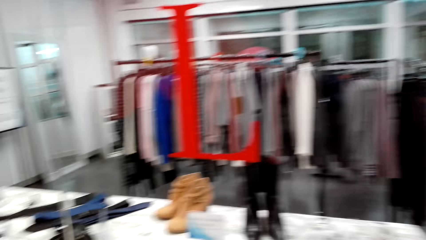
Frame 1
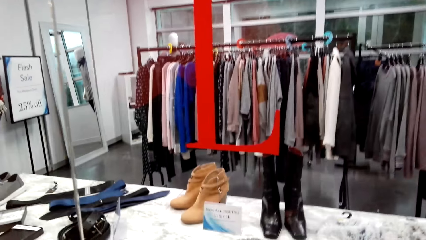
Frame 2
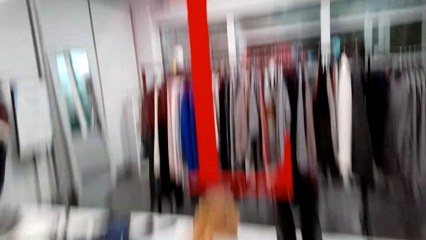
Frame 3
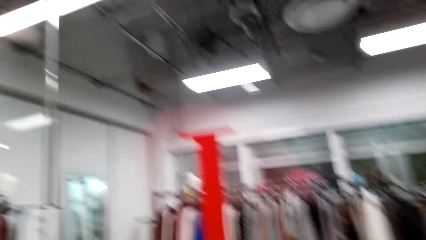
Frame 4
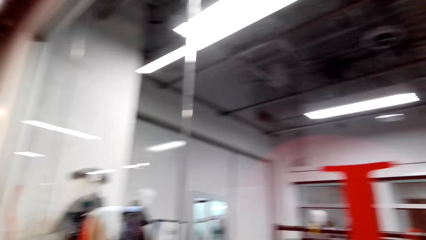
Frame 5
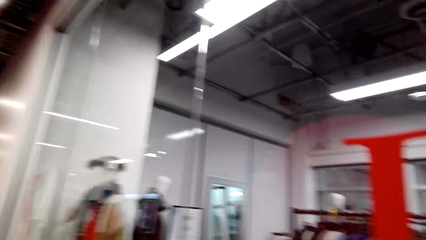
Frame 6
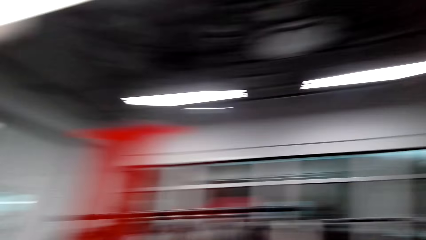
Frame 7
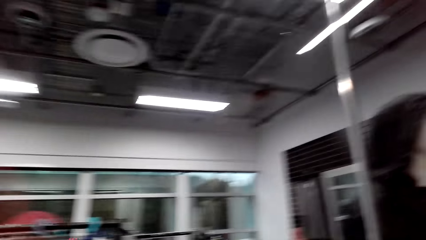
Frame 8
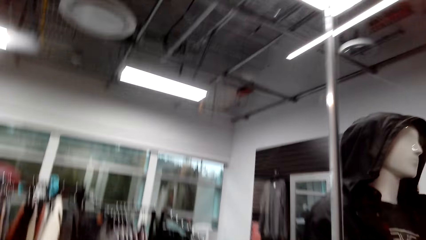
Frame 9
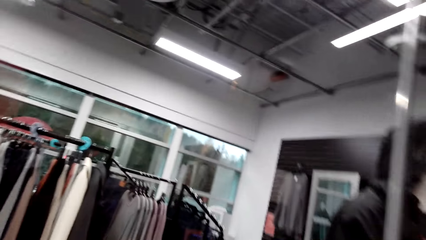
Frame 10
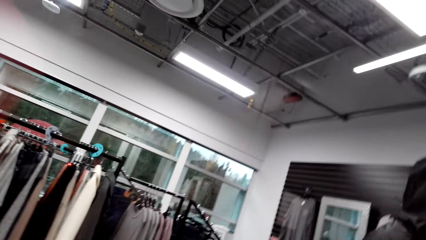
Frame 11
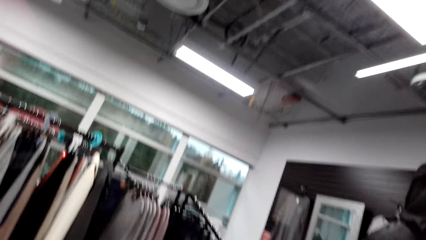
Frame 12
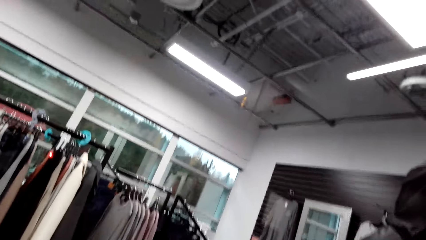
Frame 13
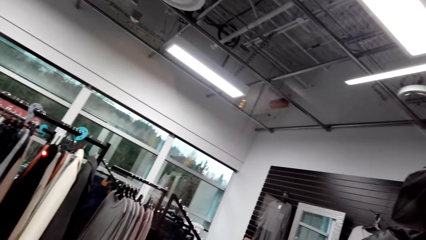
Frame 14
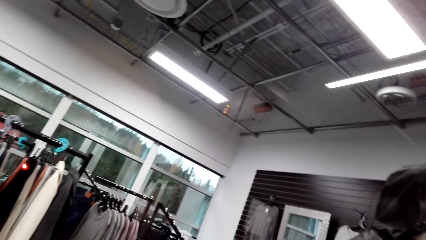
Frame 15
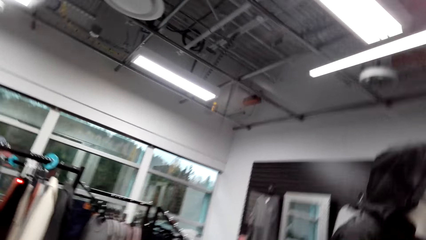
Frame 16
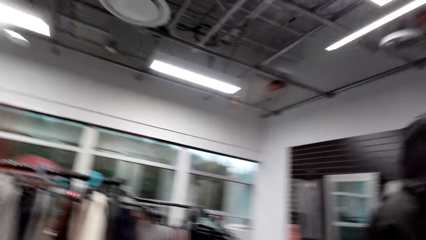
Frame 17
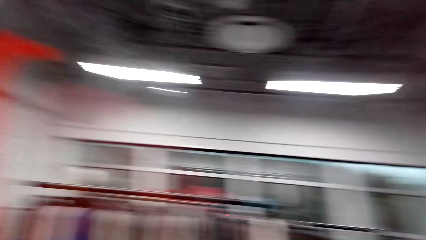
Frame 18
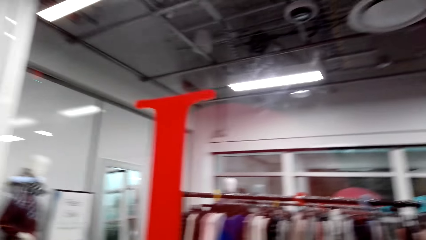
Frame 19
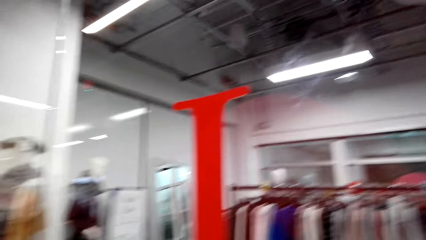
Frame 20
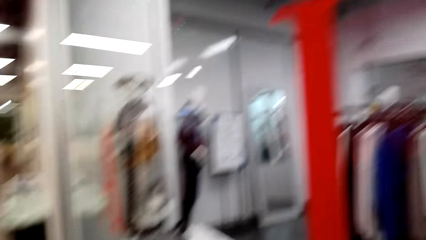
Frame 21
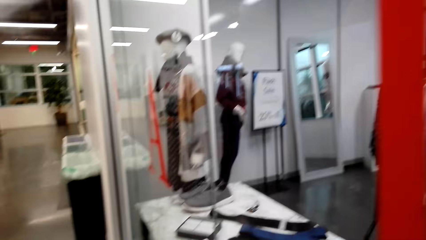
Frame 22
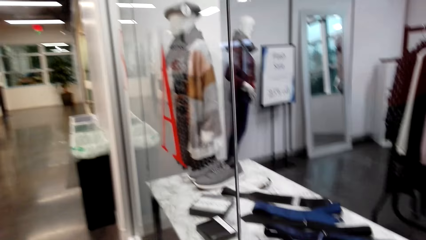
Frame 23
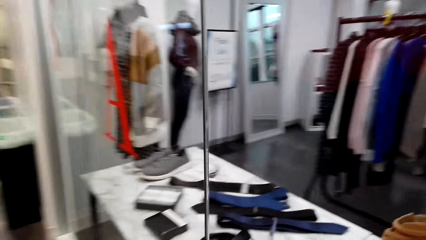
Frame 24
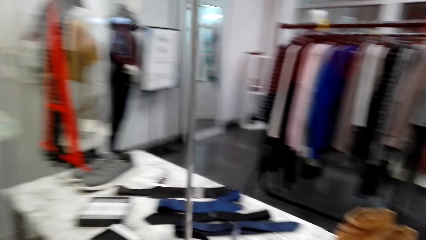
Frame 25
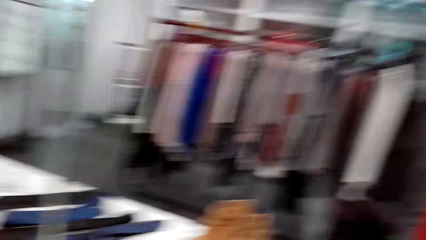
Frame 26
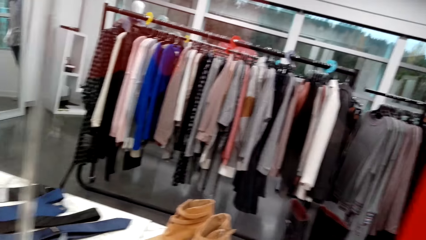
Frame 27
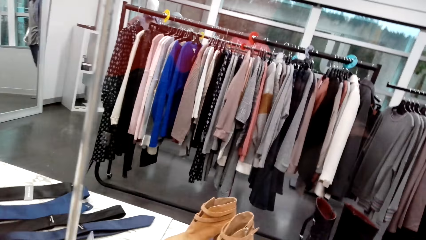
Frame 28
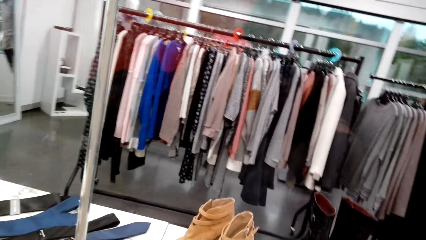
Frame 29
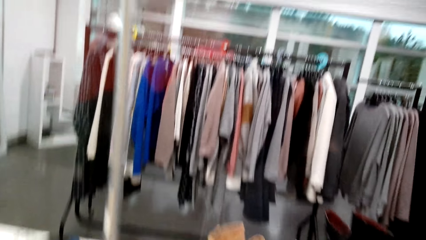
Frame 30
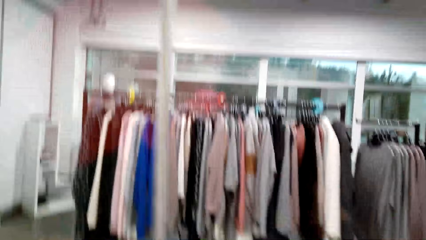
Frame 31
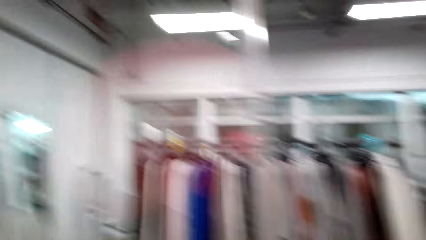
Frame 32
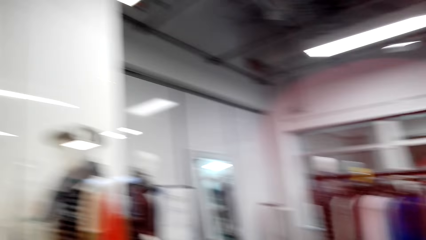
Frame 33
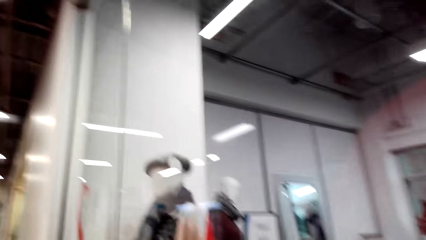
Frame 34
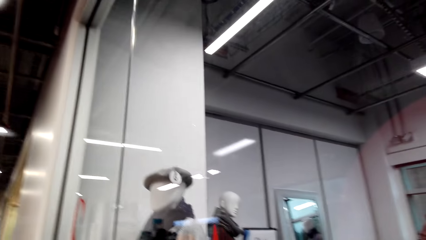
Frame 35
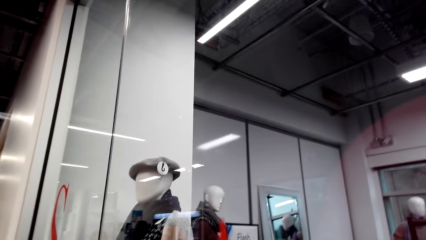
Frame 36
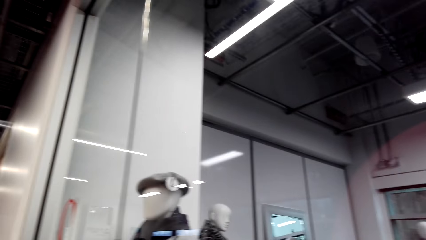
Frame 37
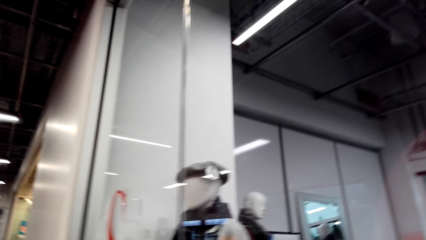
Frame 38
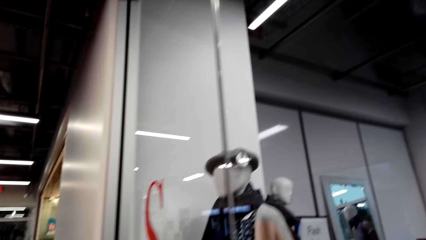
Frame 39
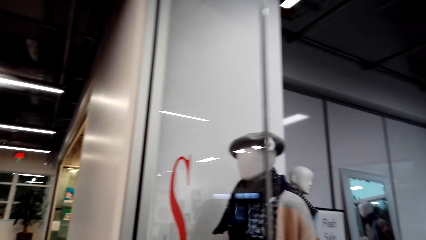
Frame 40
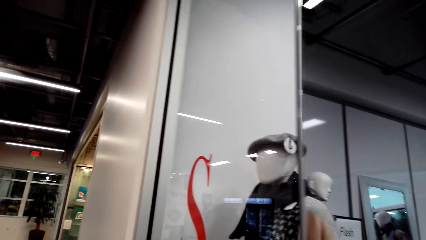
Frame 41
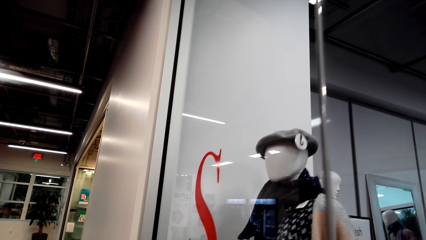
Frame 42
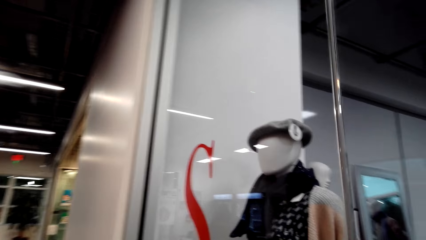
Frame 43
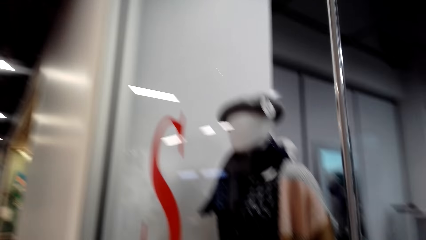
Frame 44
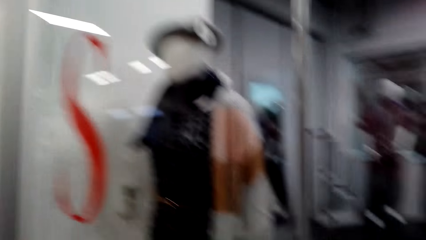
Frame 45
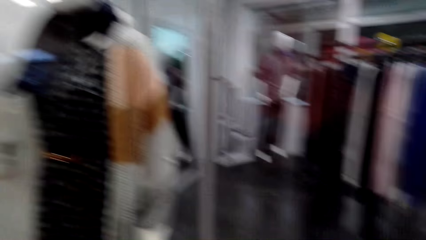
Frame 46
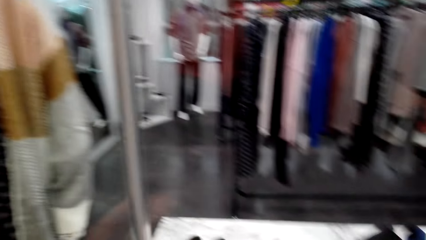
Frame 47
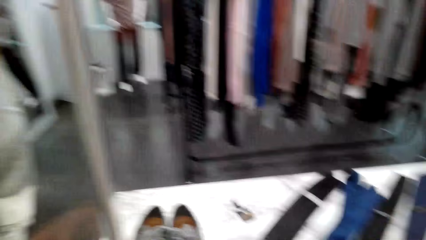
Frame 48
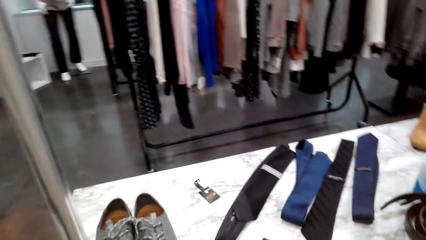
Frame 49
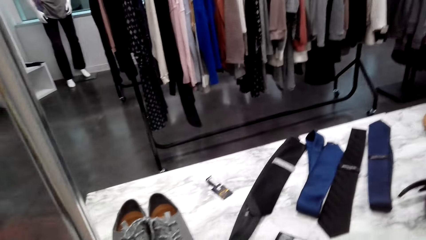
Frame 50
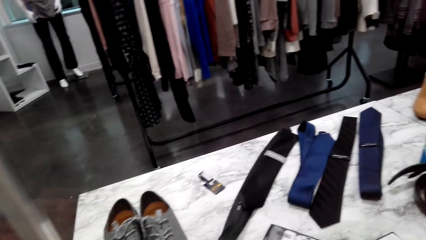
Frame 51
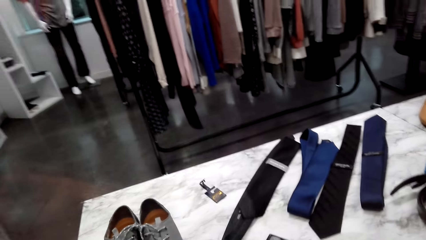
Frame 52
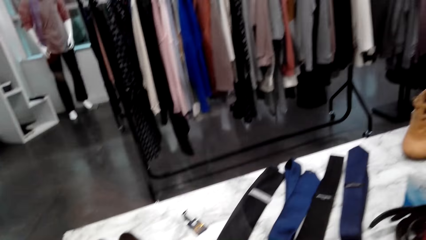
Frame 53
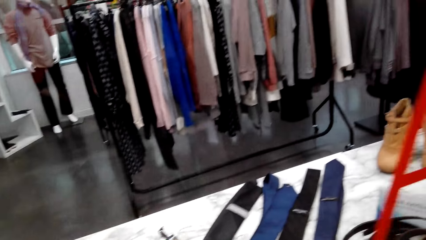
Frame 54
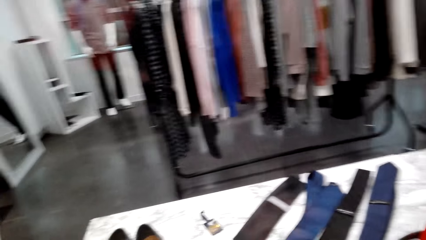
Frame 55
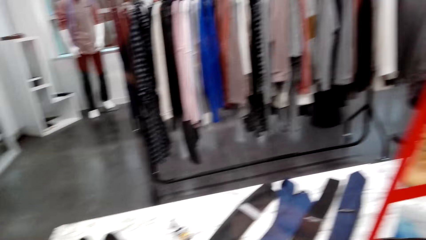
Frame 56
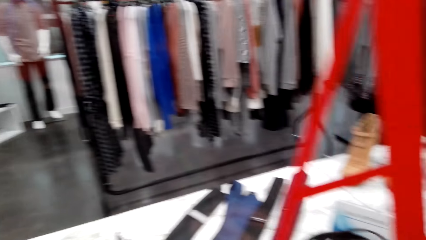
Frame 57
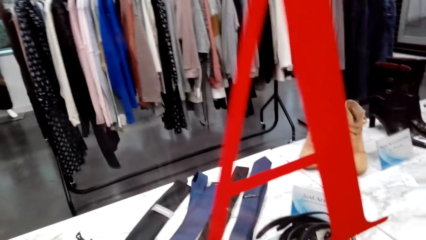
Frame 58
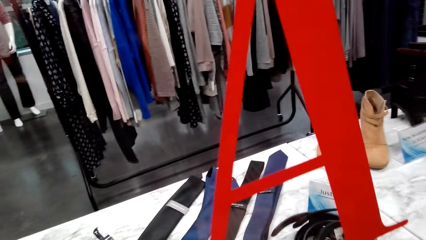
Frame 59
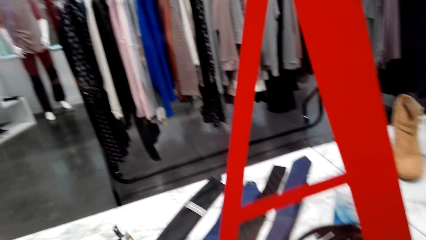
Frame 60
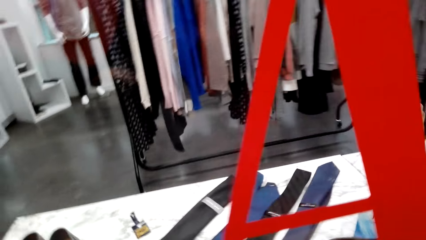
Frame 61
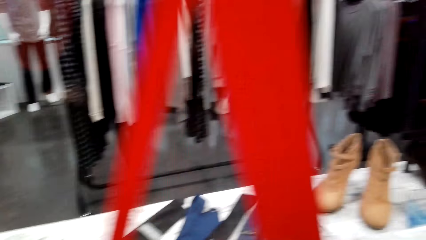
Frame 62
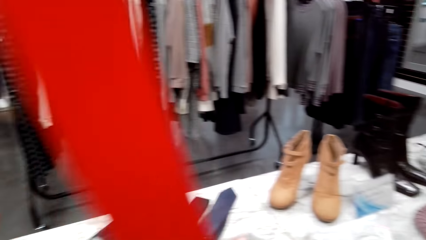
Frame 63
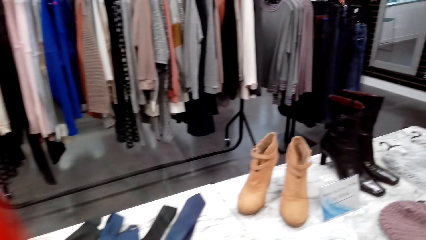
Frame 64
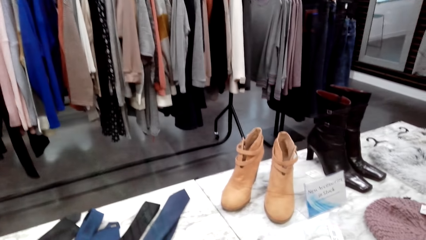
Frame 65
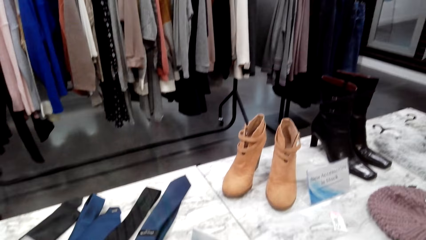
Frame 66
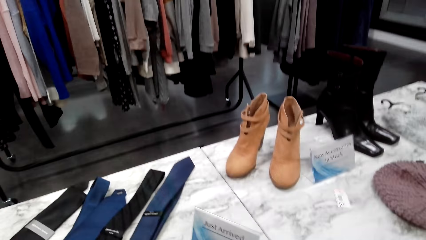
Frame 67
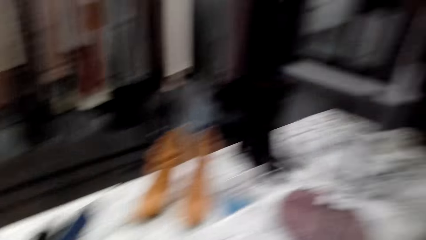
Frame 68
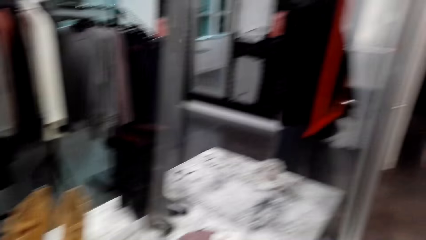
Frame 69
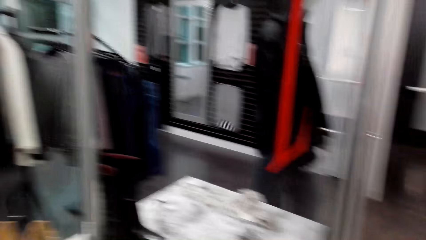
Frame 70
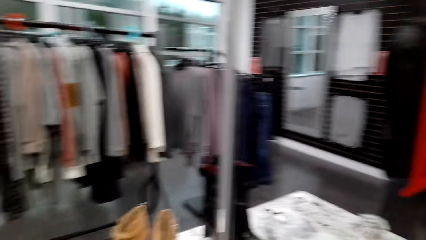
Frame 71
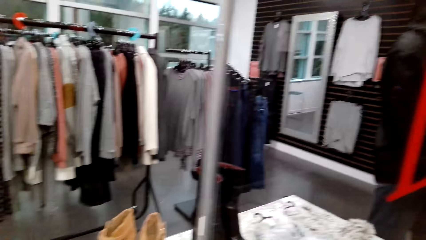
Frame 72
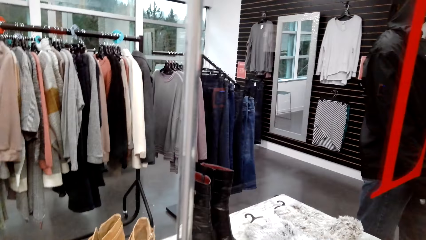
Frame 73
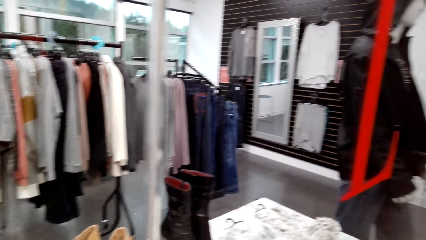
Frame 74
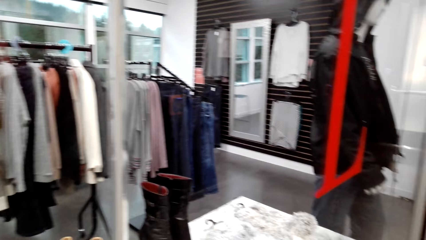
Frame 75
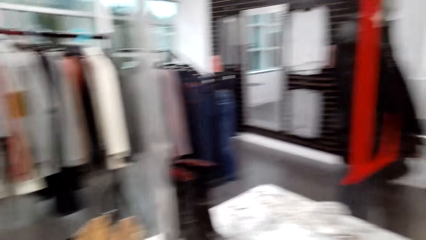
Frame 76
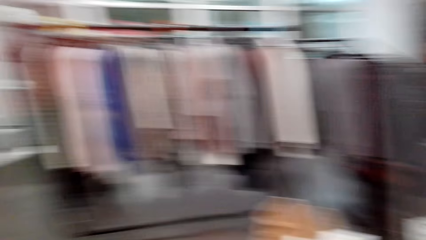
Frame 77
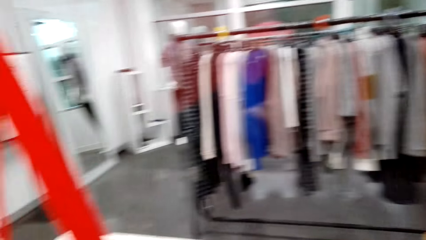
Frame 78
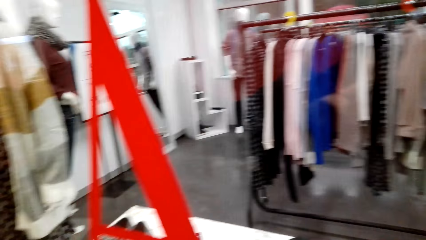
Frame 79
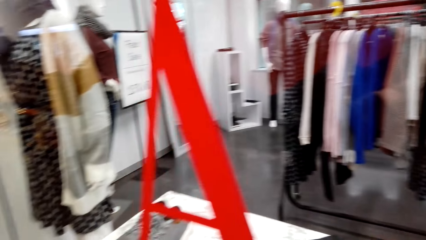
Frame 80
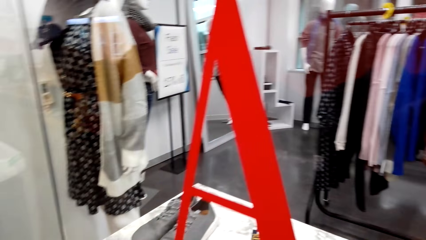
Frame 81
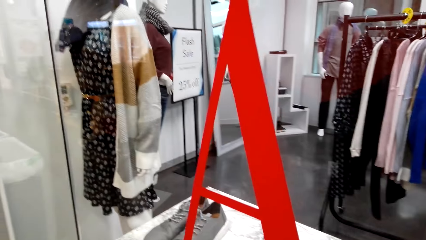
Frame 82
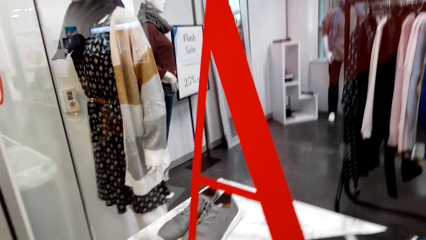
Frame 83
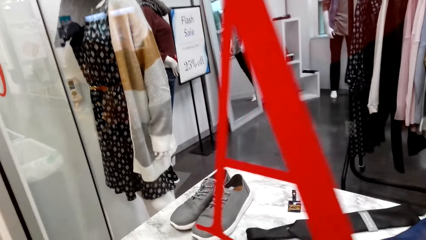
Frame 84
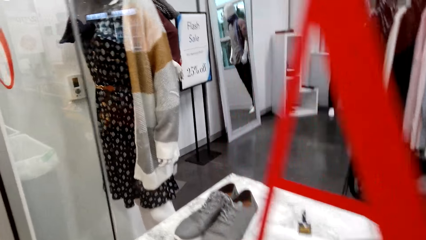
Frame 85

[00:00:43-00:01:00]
The camera wearer looks inside the store. They walk around a room. They look around the room.
